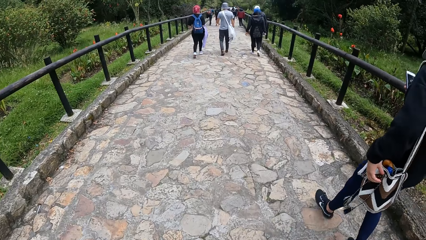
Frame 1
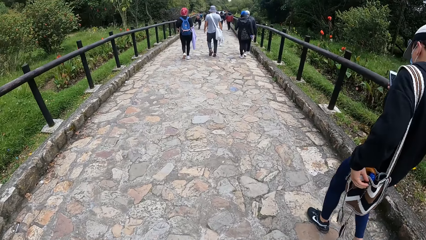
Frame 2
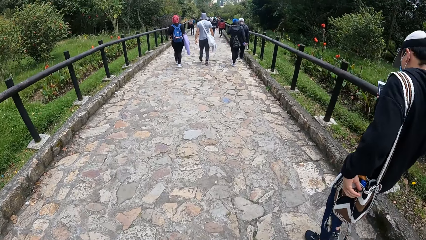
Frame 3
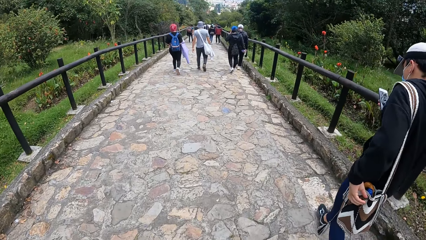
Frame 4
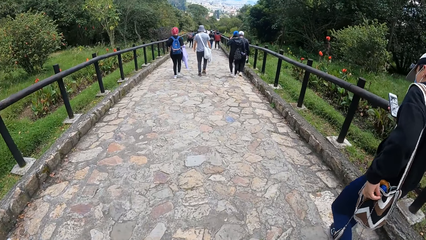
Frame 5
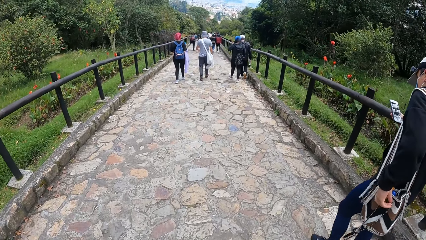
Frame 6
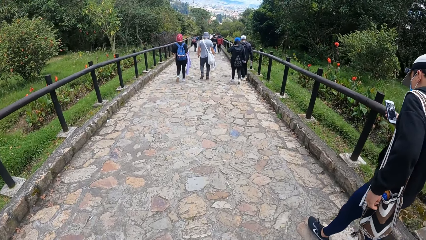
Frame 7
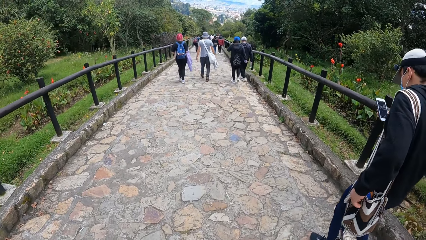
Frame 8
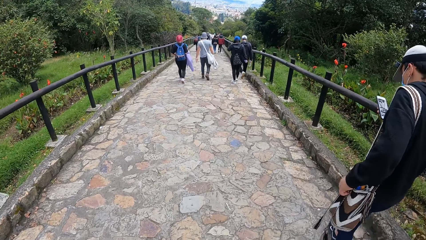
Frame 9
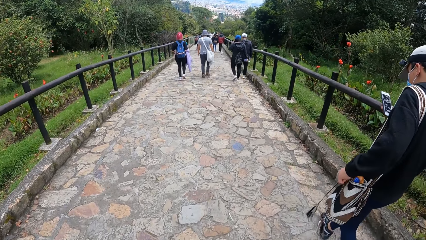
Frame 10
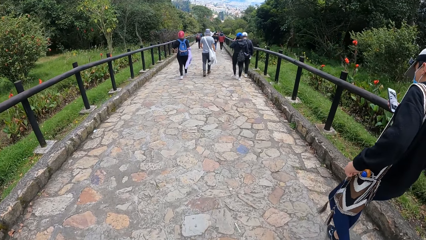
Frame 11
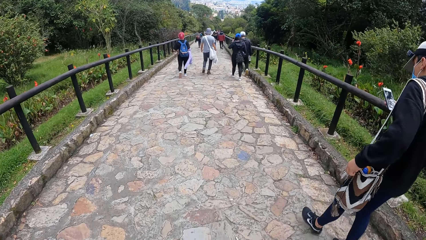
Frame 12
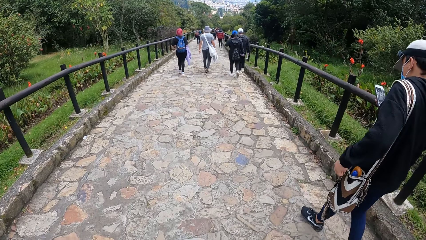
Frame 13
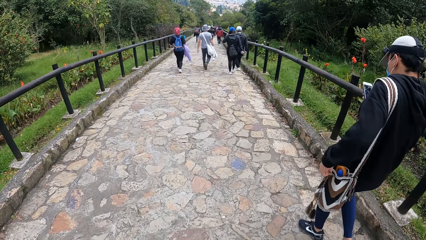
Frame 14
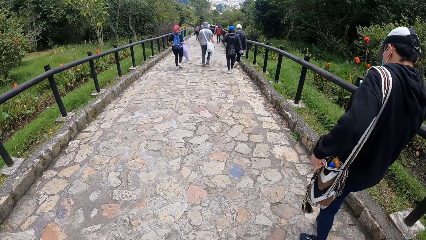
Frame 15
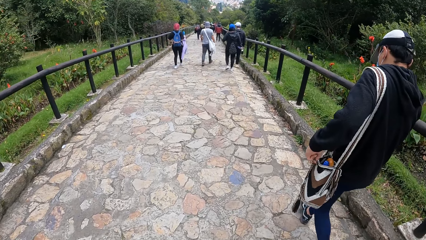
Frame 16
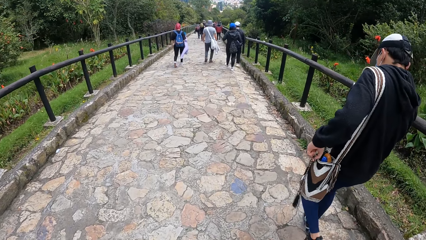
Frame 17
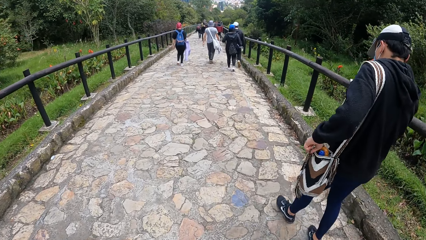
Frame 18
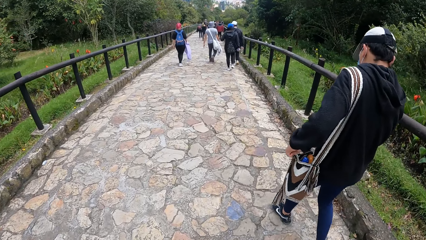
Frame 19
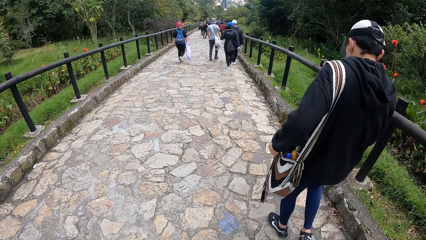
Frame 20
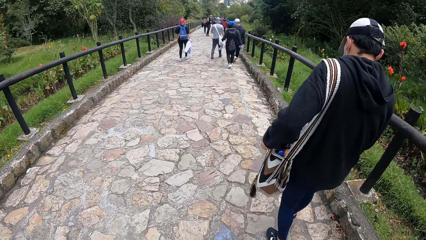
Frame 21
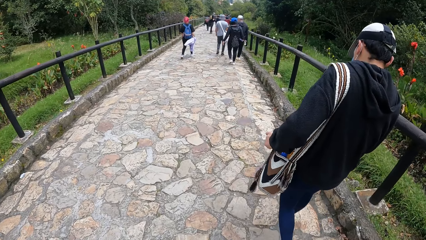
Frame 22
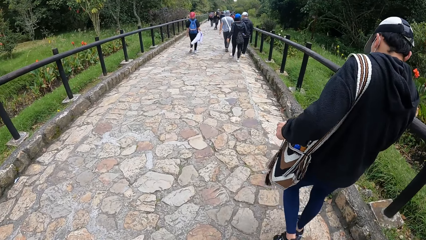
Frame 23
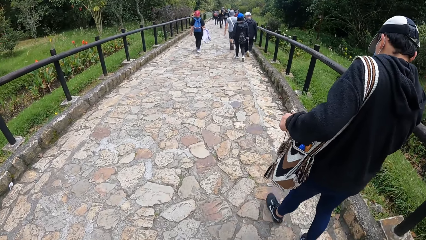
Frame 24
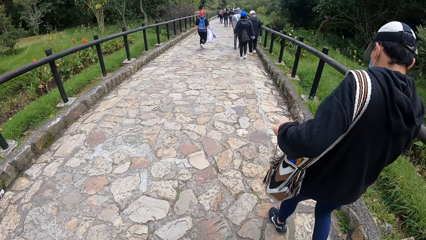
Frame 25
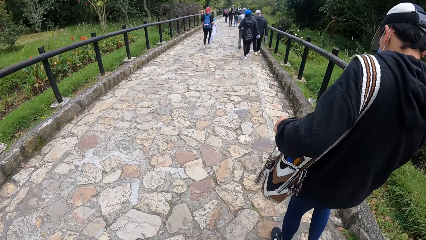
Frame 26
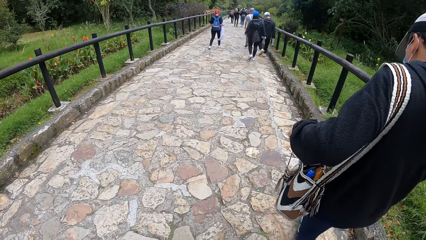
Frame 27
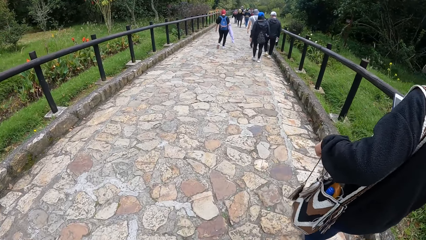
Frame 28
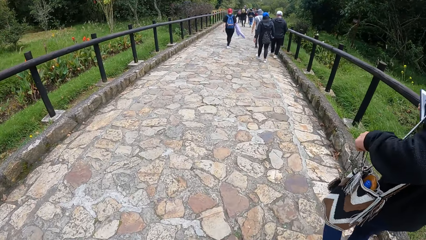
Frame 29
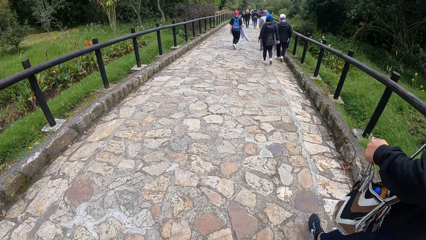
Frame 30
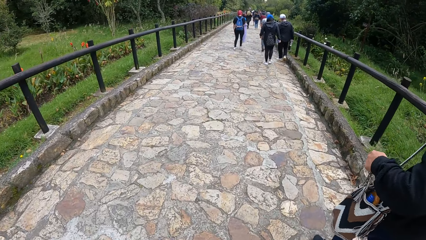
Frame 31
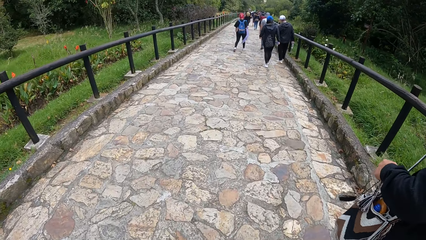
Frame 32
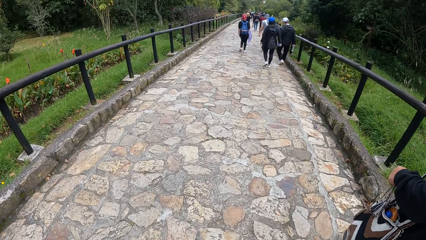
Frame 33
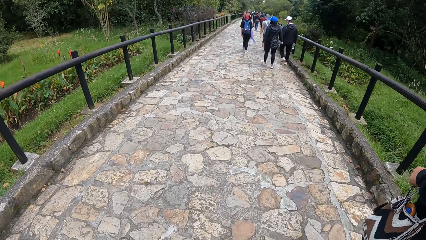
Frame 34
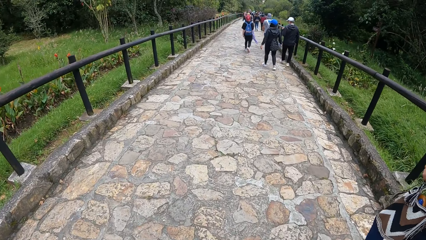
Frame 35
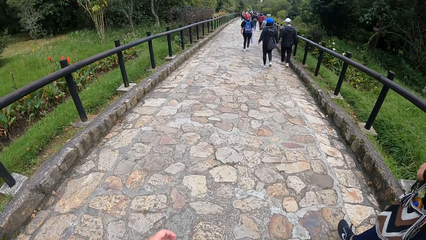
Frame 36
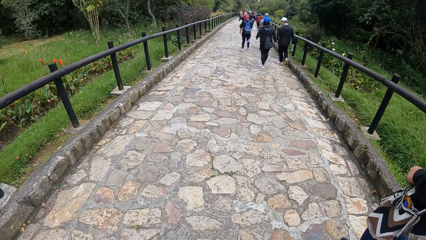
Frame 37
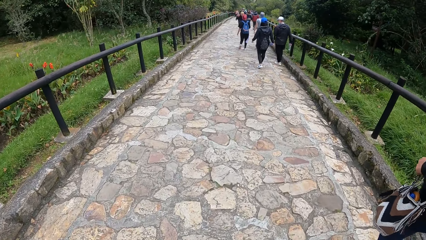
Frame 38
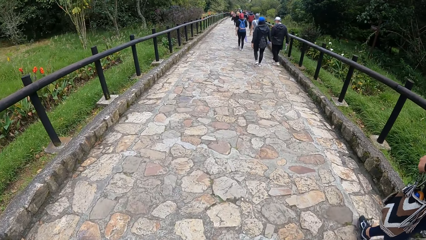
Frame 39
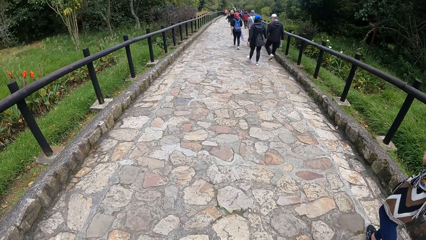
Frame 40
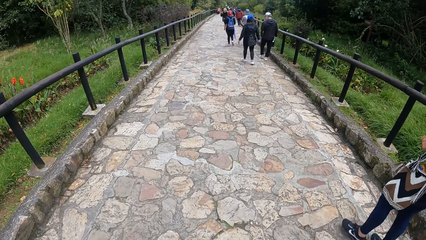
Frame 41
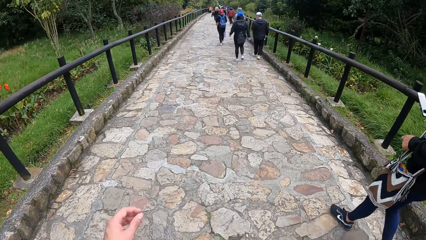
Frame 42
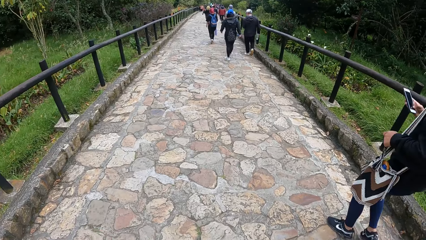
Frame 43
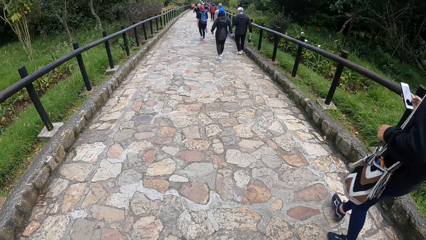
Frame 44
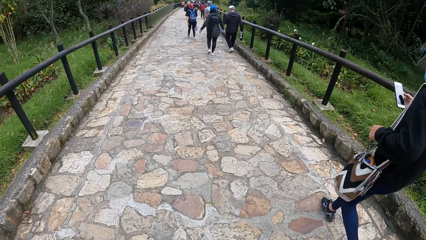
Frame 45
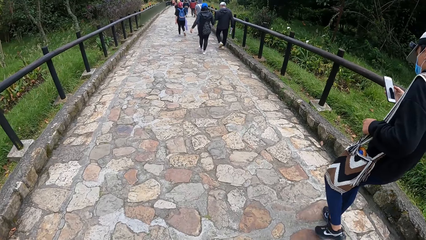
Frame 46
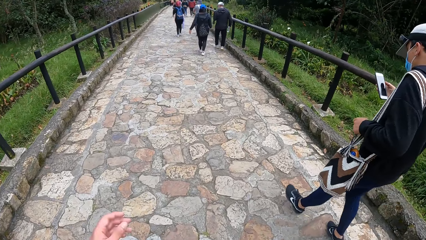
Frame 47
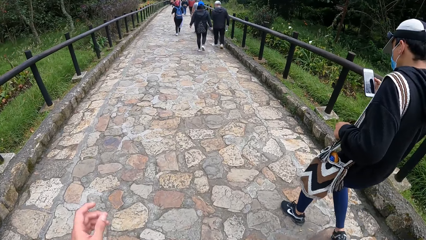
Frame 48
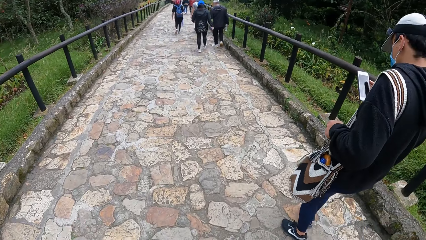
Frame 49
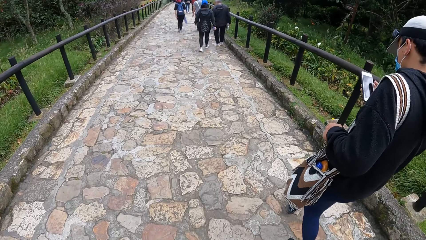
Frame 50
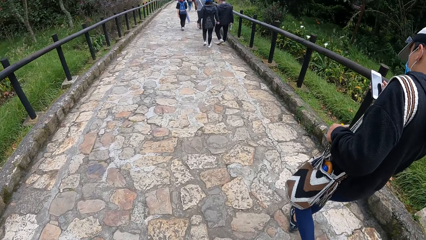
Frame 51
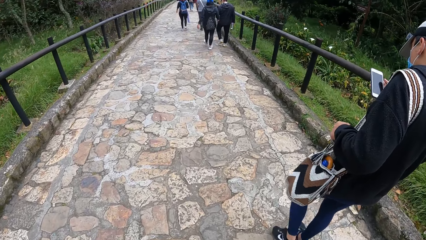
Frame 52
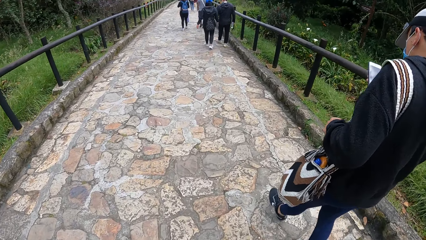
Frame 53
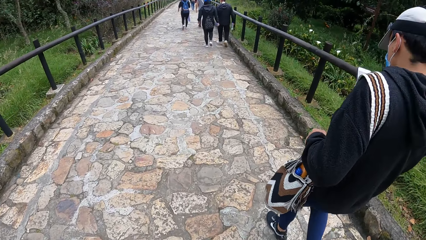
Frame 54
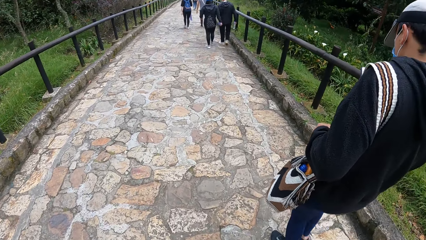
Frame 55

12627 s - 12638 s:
The man operates the phone with his right hand. He holds the bag strings with his left hand. He pulls a rope.

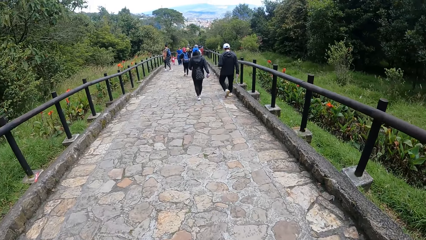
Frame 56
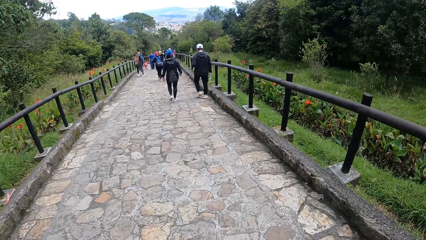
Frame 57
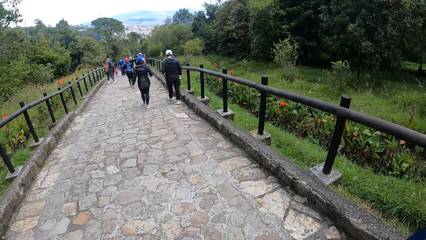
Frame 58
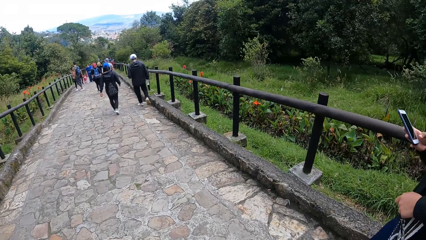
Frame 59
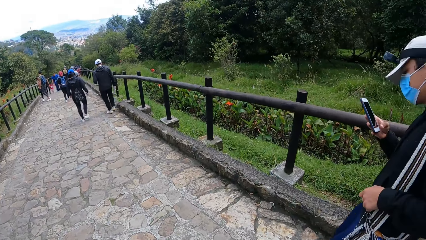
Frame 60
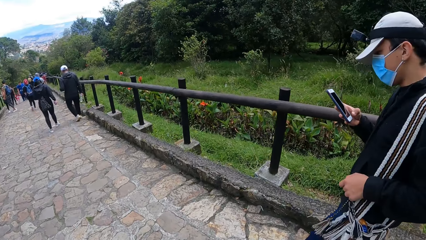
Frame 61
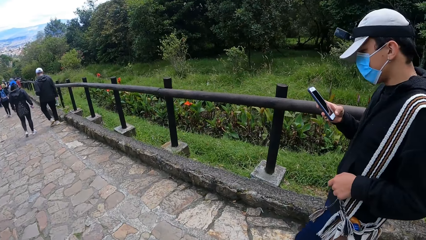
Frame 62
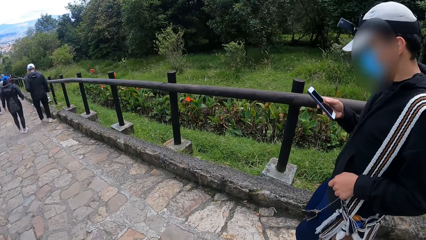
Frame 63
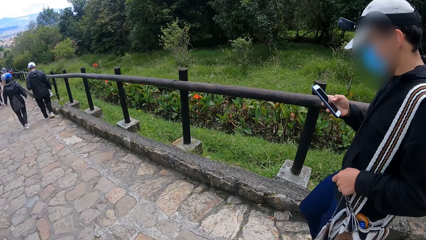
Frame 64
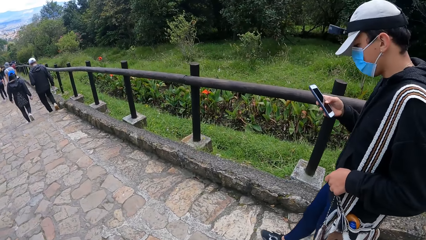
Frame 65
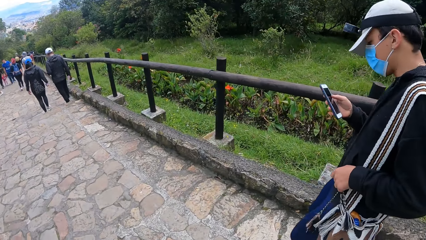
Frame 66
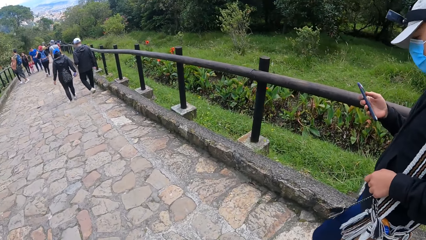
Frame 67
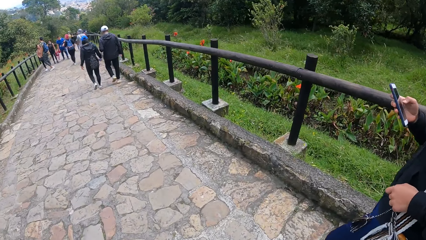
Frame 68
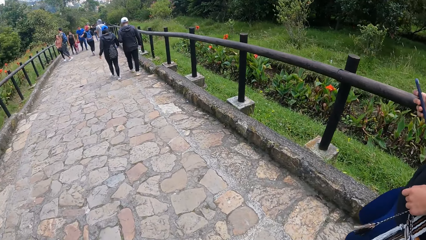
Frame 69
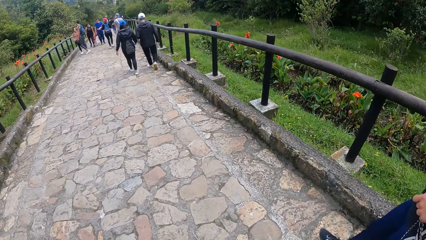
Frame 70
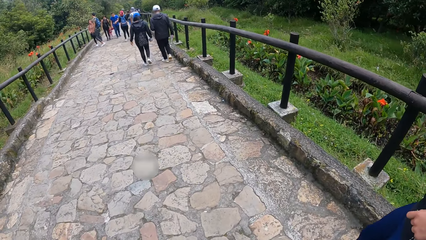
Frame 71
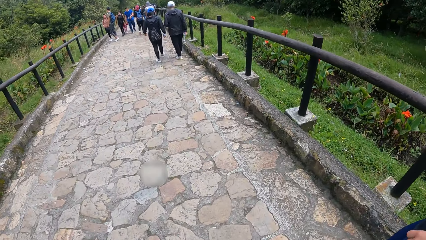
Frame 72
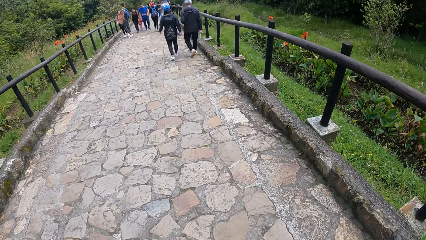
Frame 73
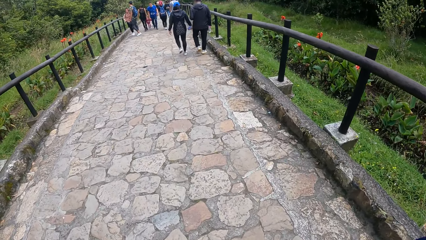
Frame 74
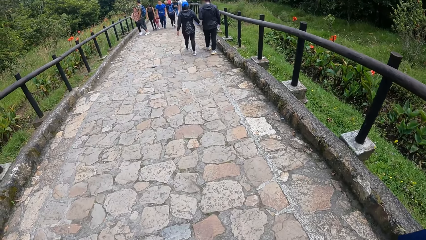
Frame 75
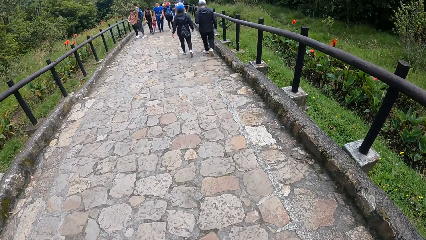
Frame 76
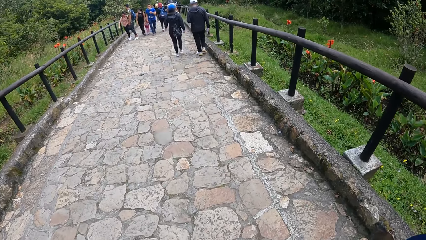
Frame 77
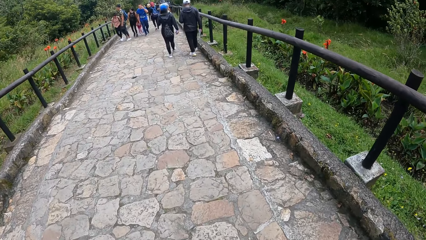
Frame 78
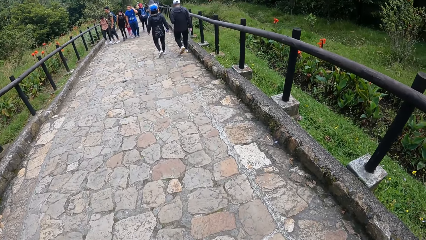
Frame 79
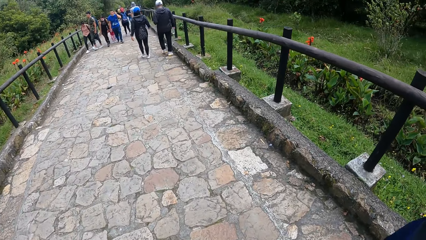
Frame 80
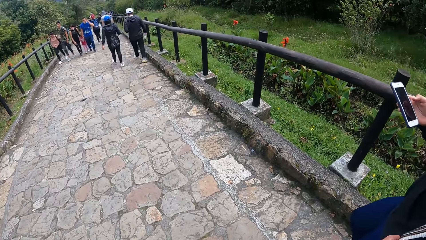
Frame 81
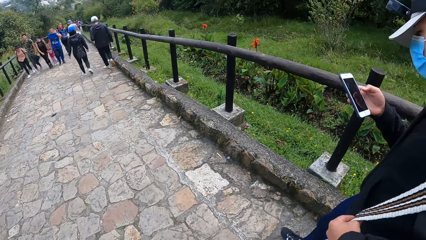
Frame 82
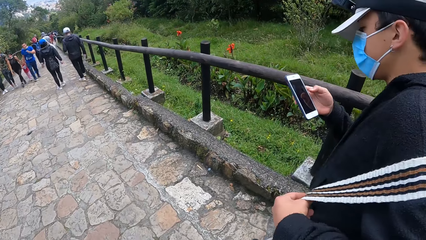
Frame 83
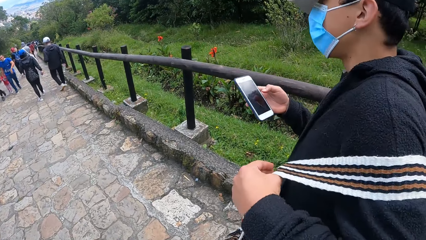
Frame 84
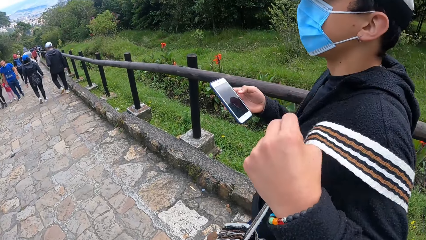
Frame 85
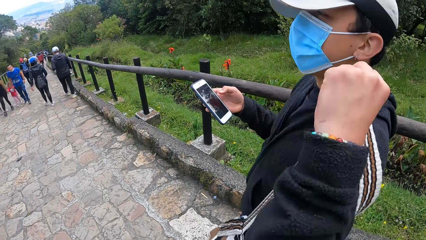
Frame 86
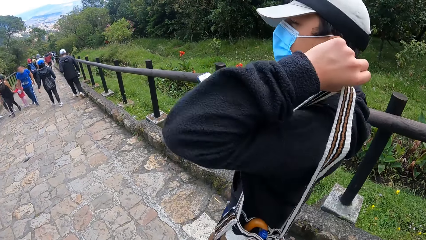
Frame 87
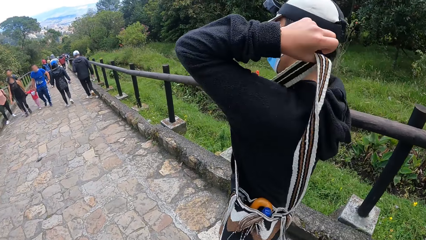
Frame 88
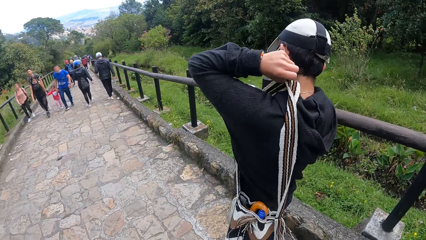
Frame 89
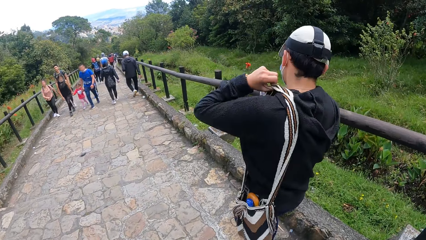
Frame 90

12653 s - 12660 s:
A man scrolls a phone. The man adjusts the bag on his shoulder with his left hand.
